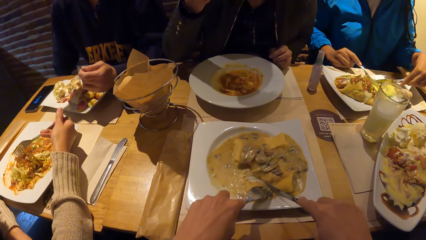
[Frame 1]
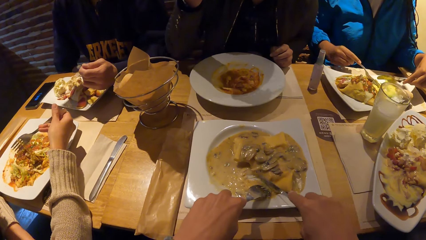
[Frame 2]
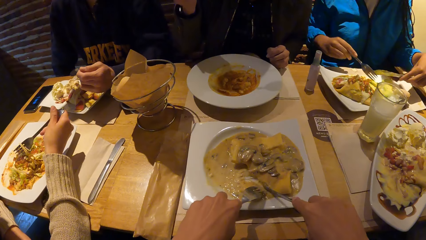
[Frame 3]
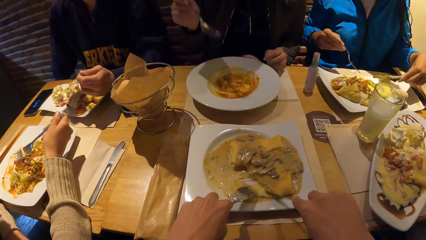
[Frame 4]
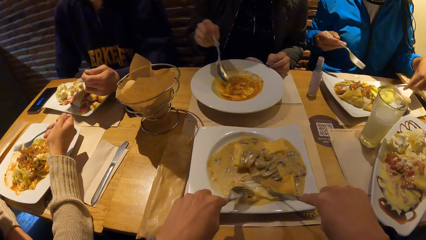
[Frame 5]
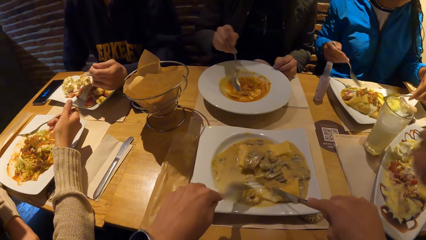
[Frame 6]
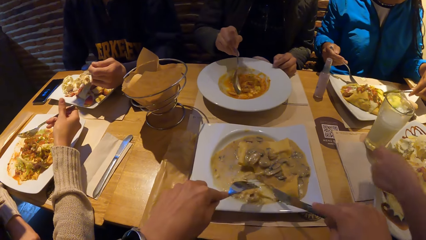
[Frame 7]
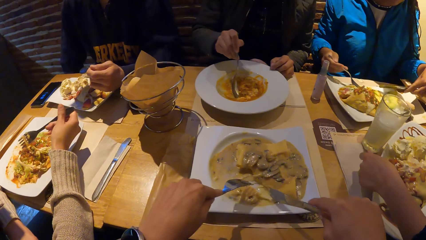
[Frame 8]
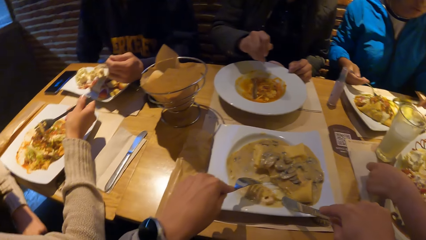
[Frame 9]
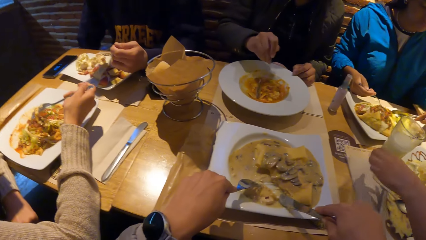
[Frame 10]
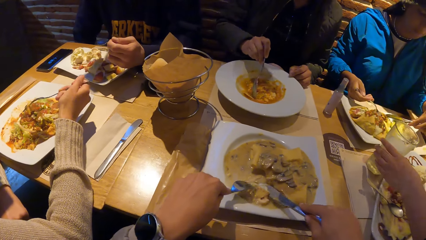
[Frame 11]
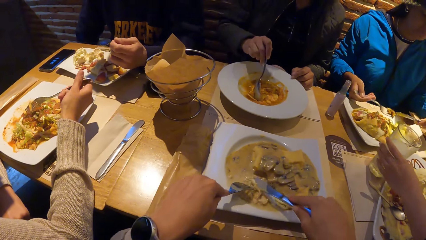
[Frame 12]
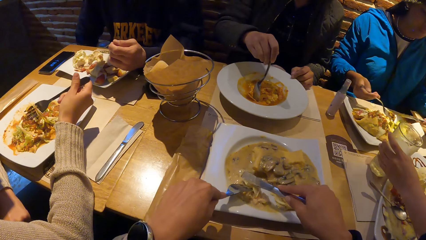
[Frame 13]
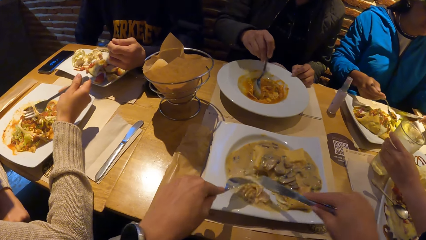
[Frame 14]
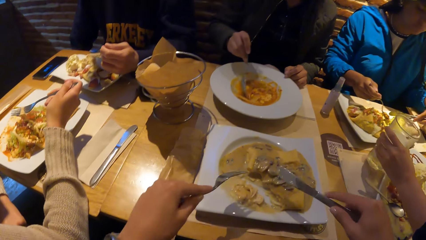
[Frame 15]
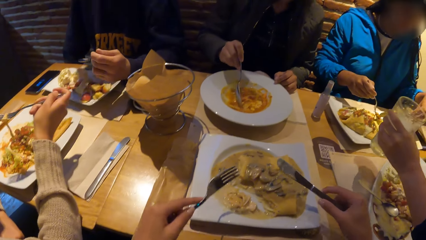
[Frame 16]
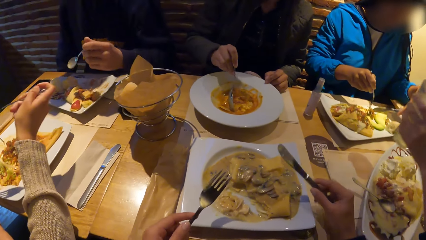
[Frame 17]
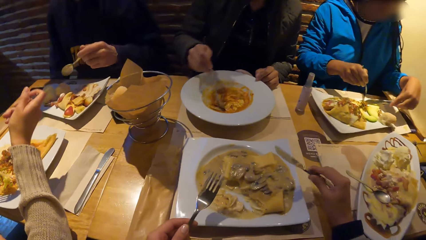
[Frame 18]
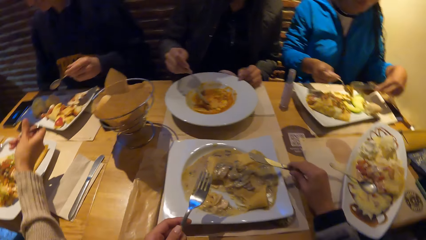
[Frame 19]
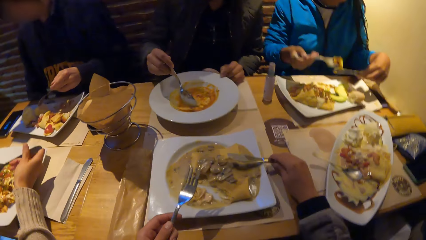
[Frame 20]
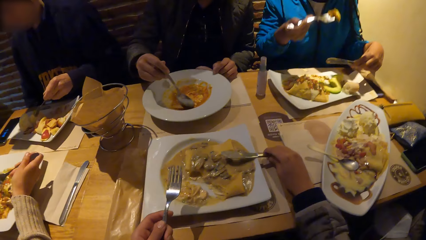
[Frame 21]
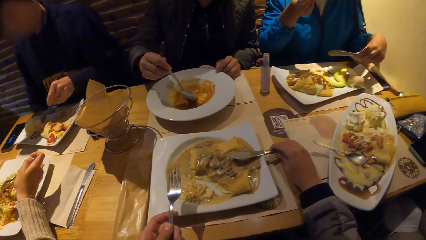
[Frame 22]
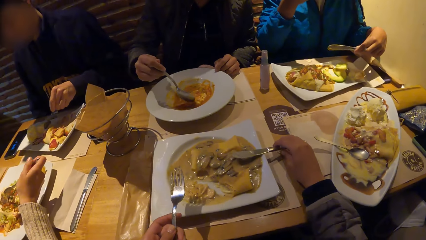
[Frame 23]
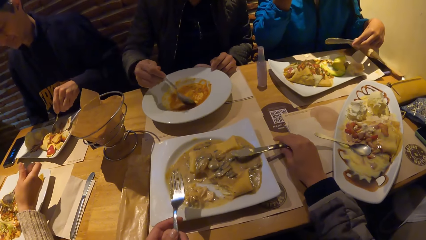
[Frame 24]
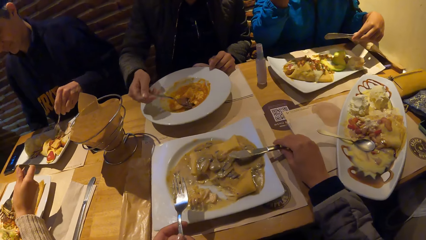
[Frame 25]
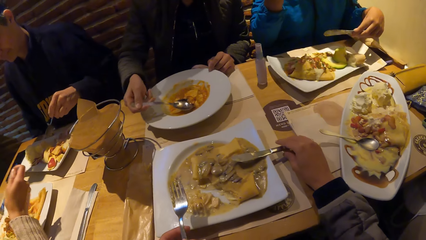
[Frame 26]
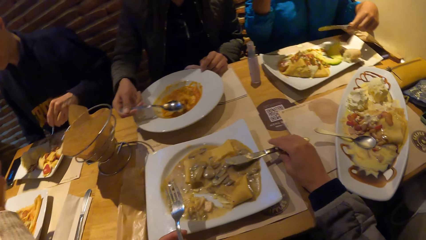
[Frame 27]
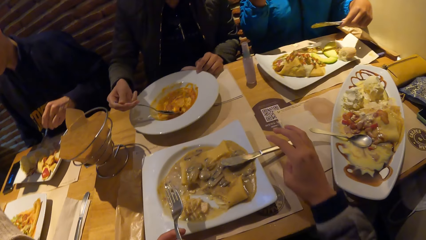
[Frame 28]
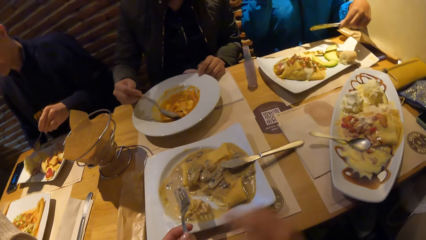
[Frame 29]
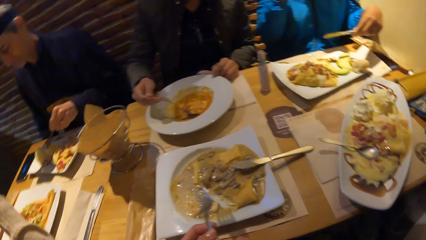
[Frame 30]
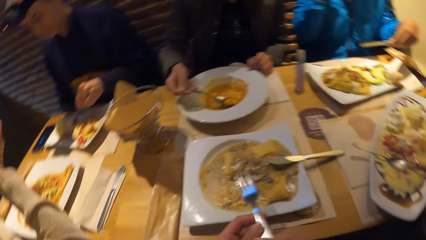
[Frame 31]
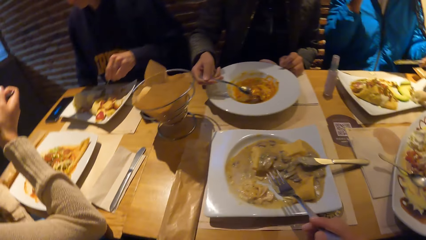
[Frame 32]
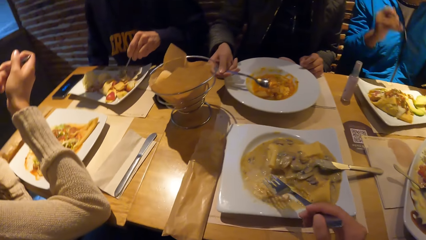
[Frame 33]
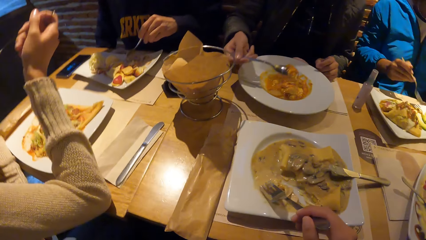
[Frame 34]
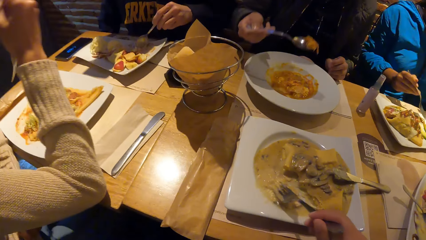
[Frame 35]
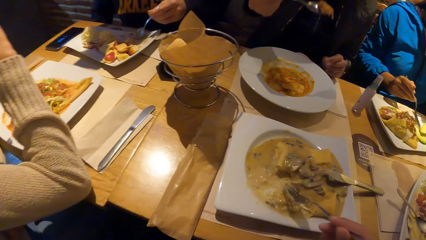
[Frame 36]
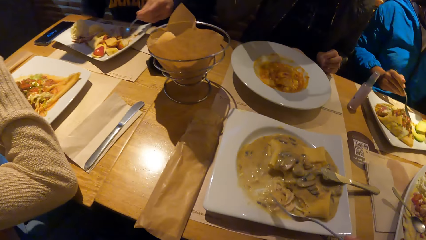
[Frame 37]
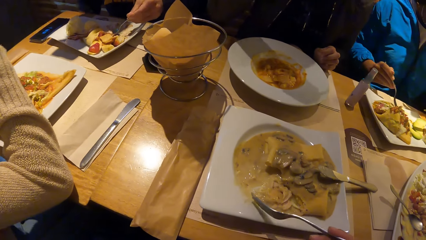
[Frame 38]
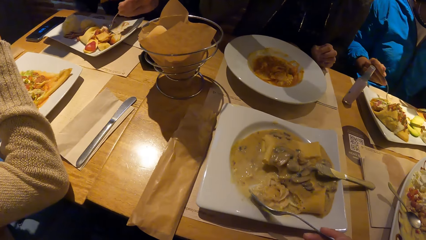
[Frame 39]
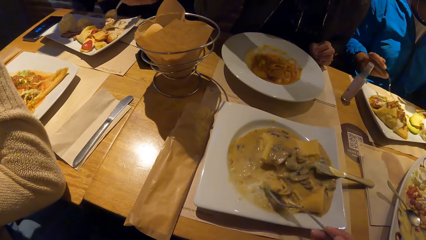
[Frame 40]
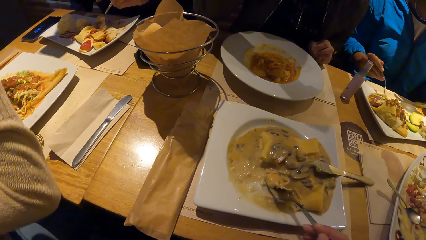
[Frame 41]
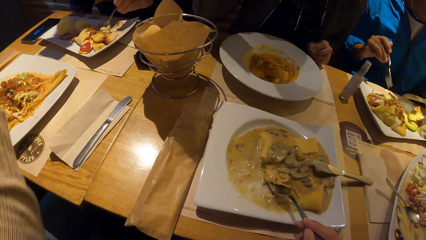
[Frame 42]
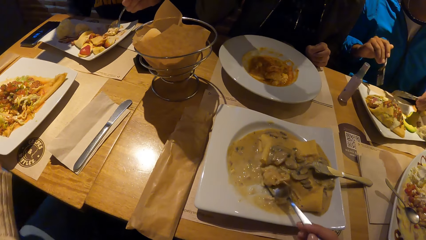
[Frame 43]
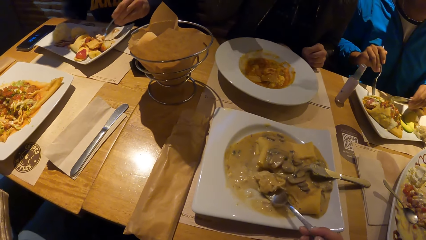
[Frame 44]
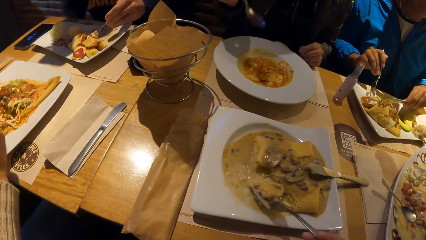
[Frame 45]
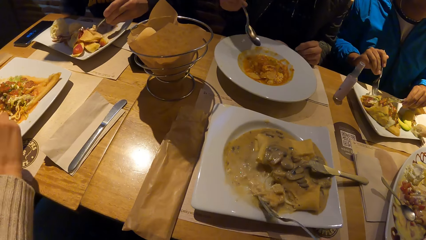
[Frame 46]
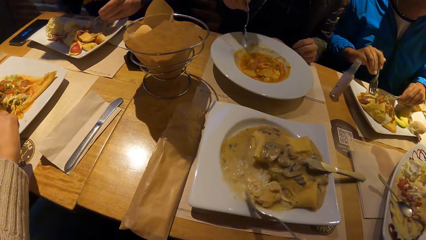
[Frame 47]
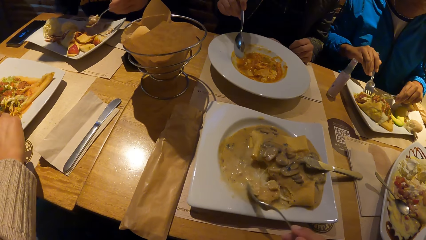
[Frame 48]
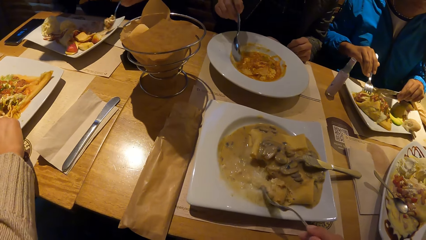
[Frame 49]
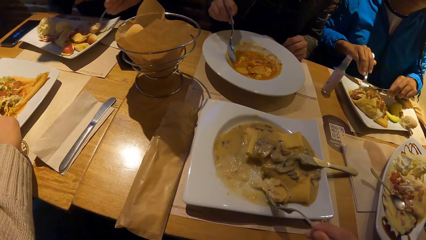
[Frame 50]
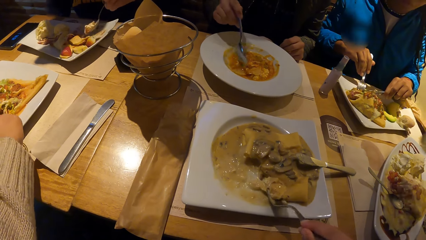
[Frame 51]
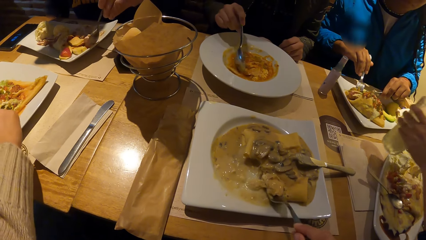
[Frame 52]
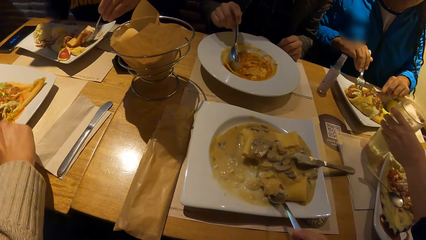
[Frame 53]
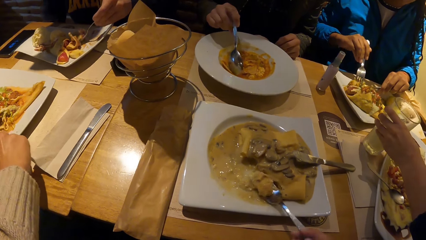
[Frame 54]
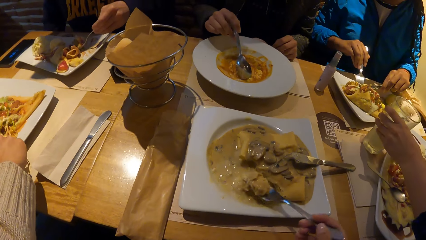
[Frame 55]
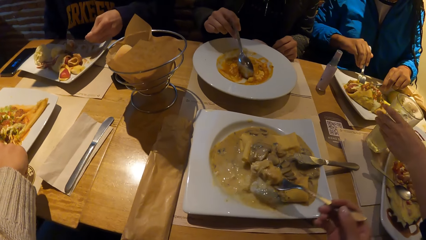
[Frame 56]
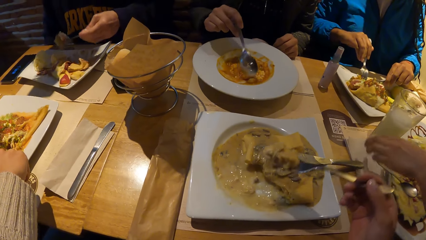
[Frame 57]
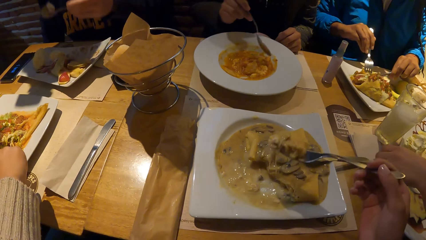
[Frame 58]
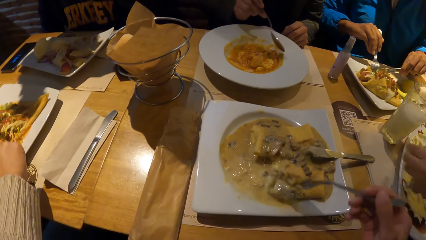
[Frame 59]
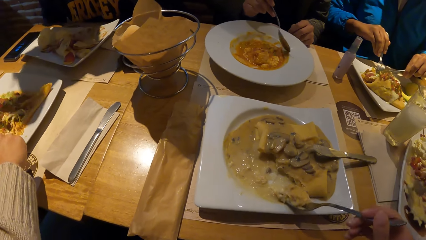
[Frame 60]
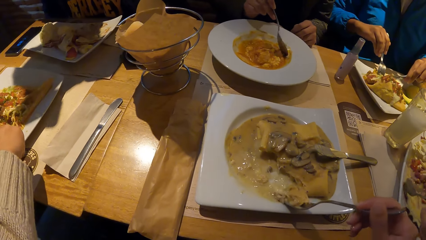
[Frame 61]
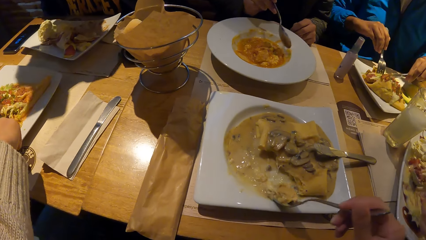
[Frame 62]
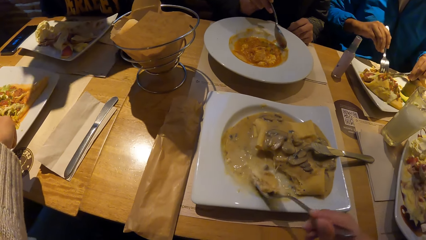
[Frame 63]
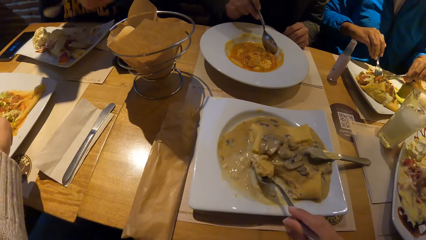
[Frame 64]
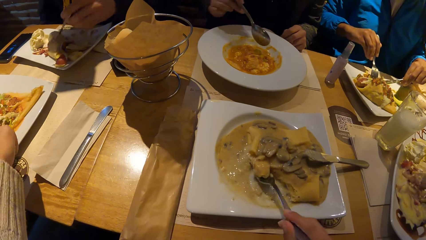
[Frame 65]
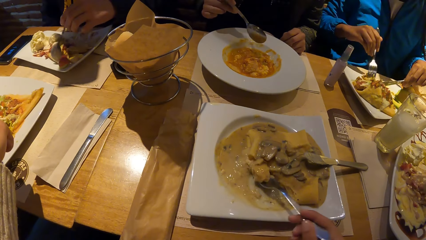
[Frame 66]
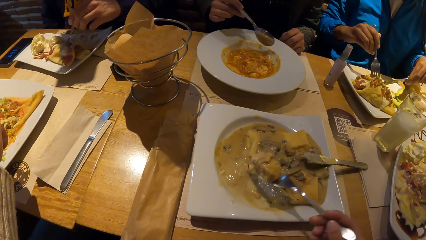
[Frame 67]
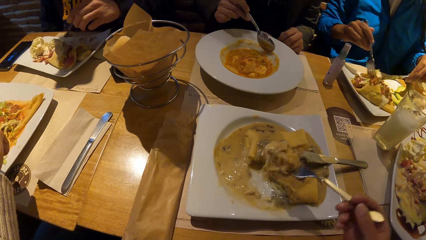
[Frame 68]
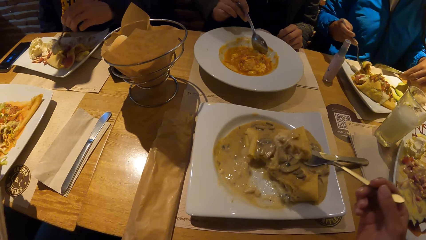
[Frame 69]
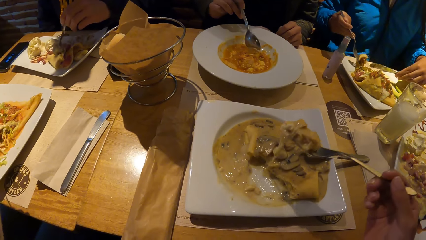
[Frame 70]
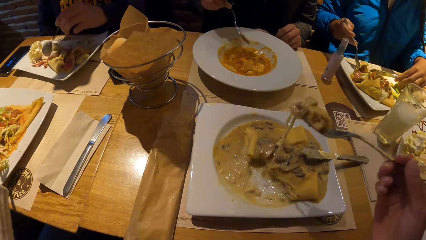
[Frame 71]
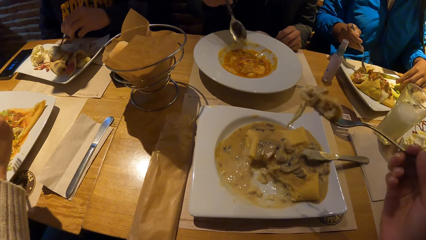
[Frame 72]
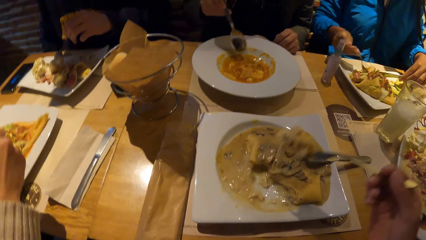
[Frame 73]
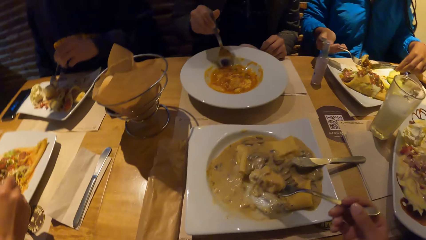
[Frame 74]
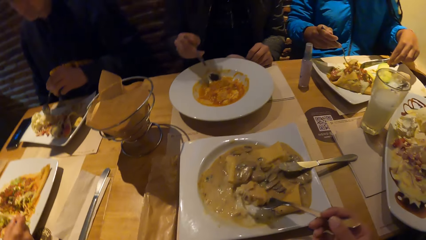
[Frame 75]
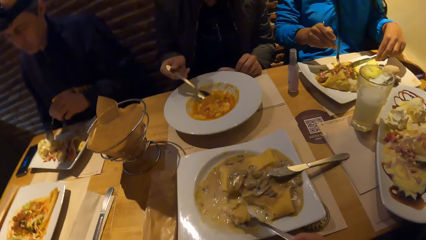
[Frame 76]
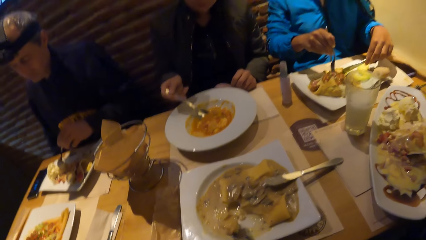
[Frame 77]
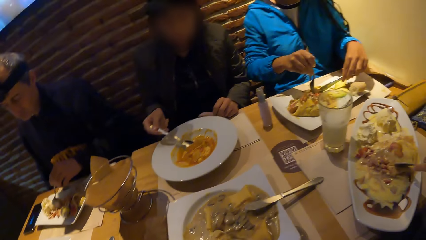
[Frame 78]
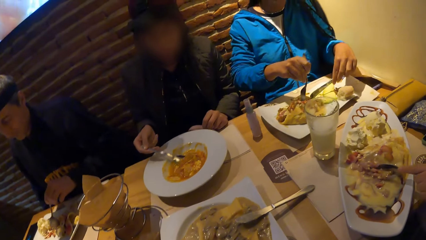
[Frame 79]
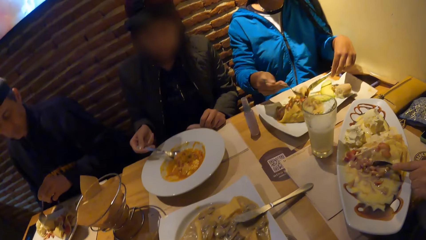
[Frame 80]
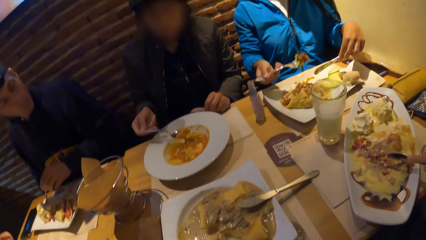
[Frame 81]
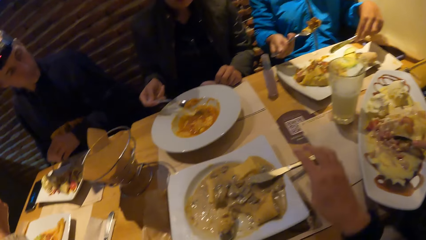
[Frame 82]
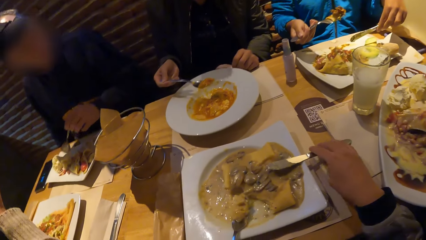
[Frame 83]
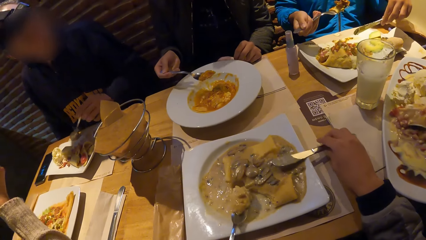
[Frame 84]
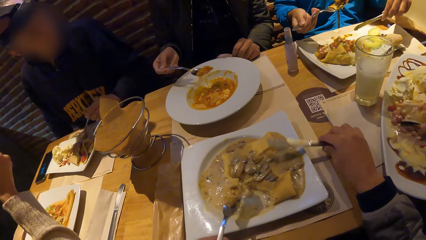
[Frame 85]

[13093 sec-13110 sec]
The camera wearer cuts the food with the knife. A woman drops the spoon in her left hand in the plate and picks up a cup of beer from the table with her left hand. The camera wearer places the knife on the plate with her right hand, passes the fork or spoon in her left hand to her right hand, and scoops the chicken porridge with the fork in her right hand. The woman drops the cup of beer on the table with her left hand, picks up the spoon from the plate with her left hand, and eats the pancake from the plate with the spoon in her left hand. The camera wearer lifts the spoon and picks up the knife from the plate with her right hand.
